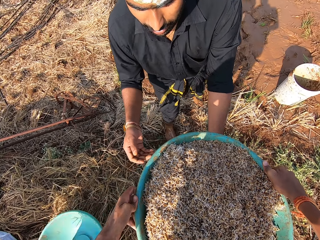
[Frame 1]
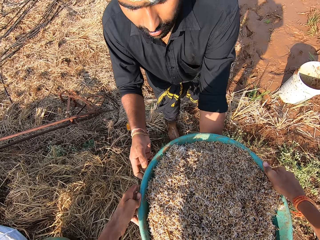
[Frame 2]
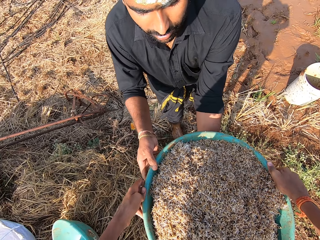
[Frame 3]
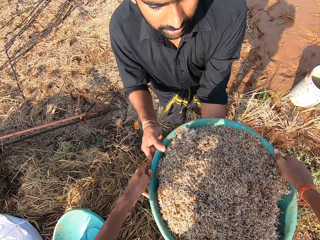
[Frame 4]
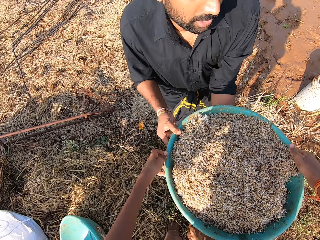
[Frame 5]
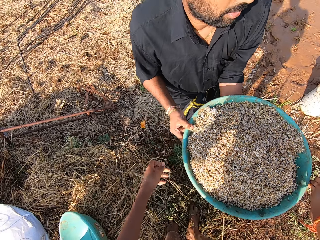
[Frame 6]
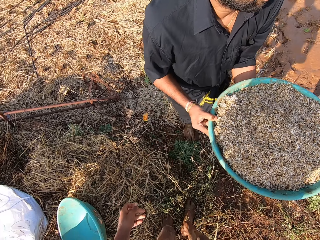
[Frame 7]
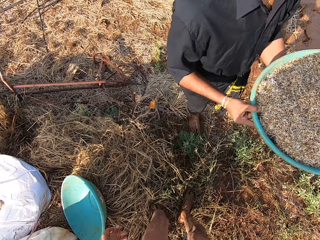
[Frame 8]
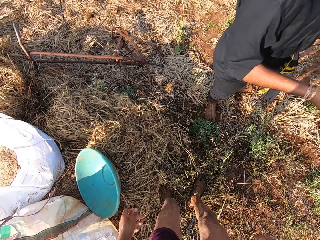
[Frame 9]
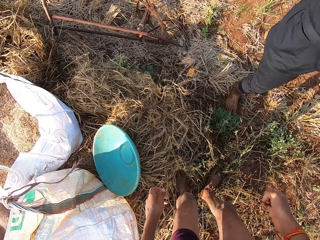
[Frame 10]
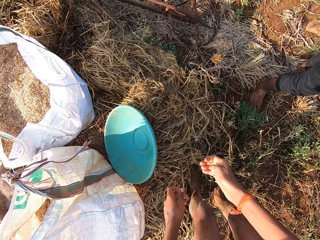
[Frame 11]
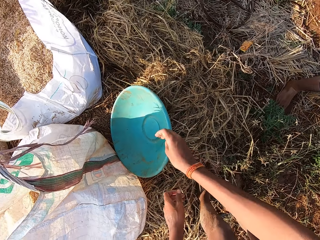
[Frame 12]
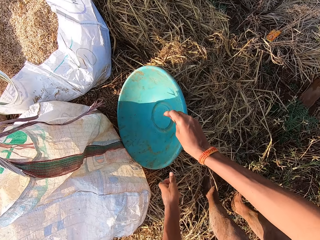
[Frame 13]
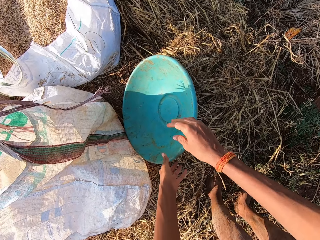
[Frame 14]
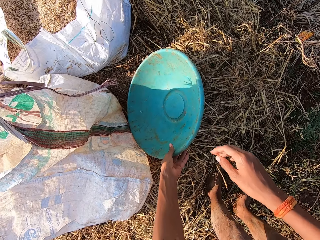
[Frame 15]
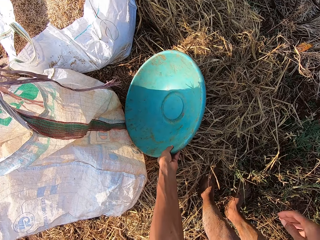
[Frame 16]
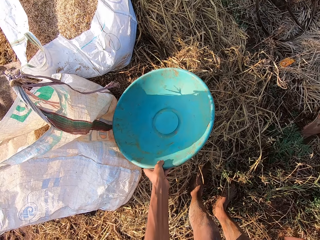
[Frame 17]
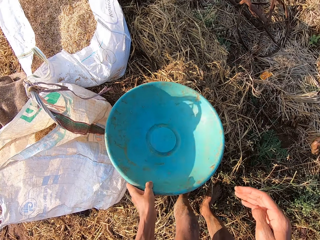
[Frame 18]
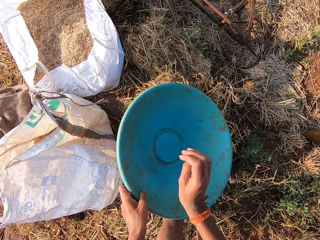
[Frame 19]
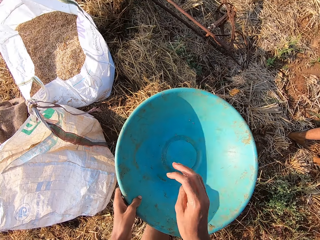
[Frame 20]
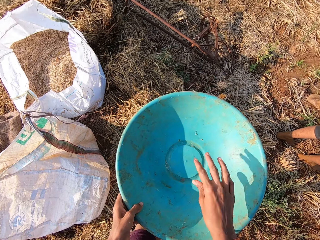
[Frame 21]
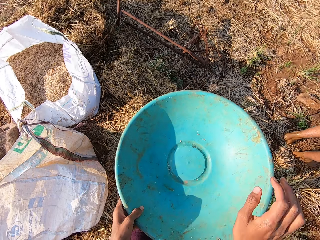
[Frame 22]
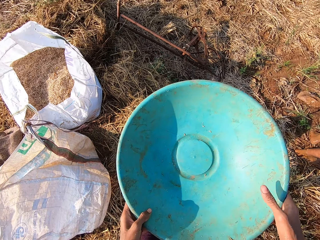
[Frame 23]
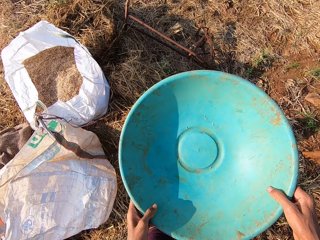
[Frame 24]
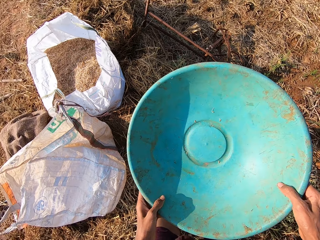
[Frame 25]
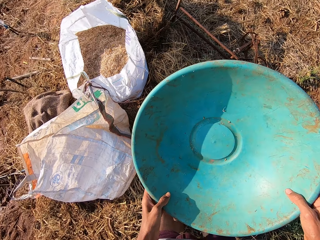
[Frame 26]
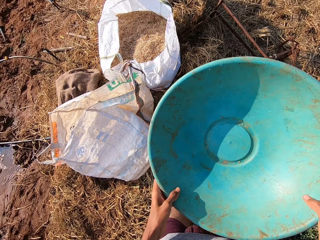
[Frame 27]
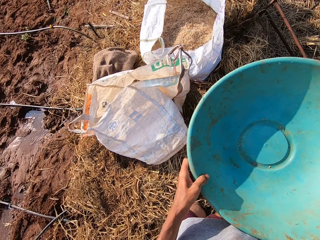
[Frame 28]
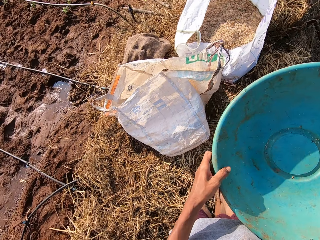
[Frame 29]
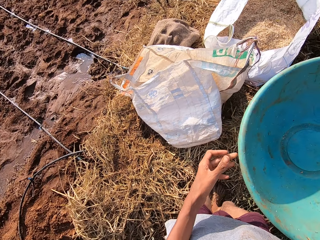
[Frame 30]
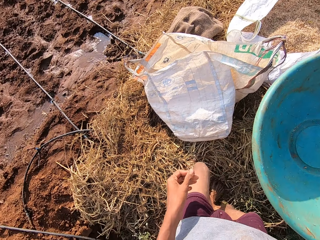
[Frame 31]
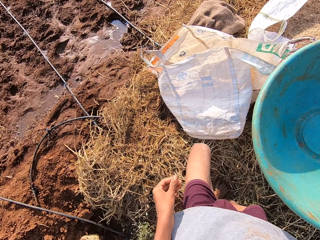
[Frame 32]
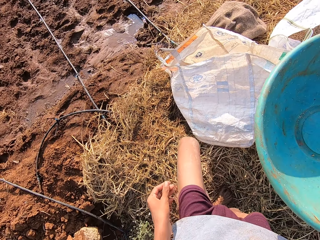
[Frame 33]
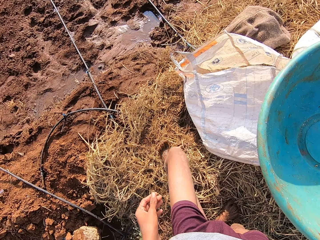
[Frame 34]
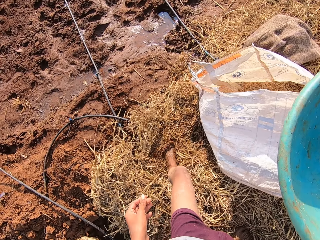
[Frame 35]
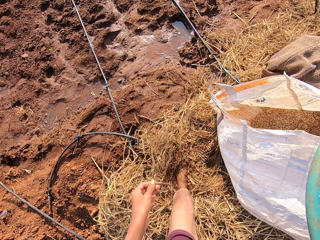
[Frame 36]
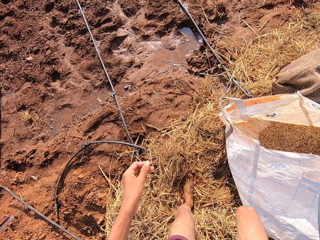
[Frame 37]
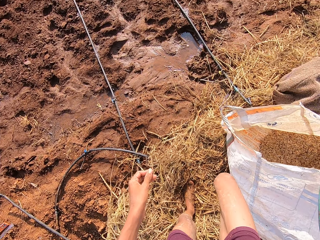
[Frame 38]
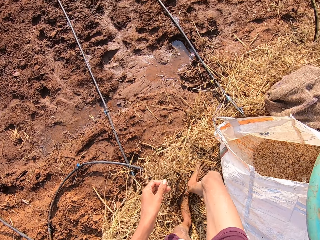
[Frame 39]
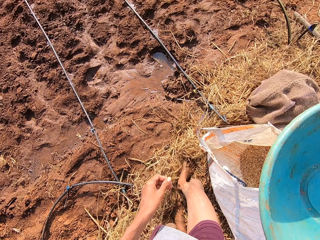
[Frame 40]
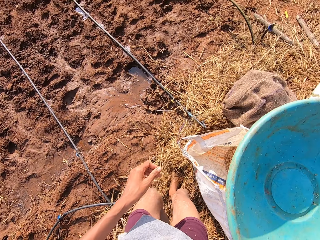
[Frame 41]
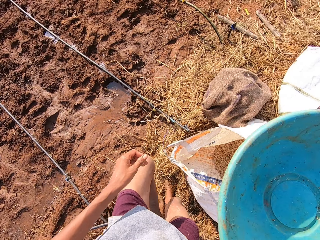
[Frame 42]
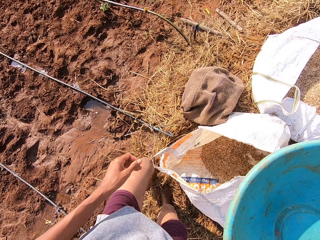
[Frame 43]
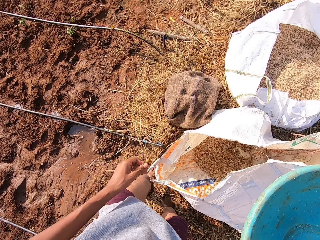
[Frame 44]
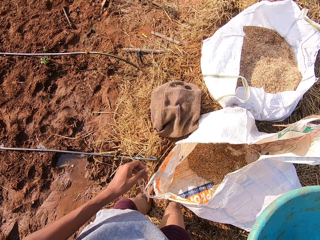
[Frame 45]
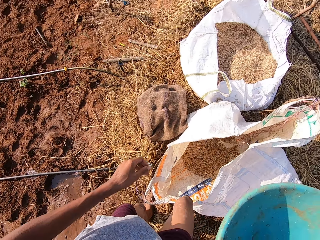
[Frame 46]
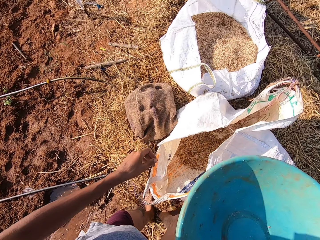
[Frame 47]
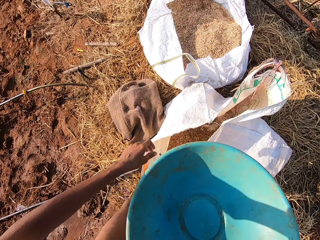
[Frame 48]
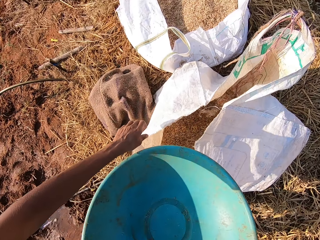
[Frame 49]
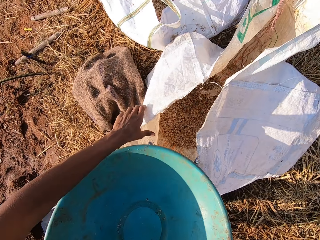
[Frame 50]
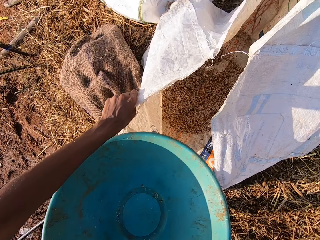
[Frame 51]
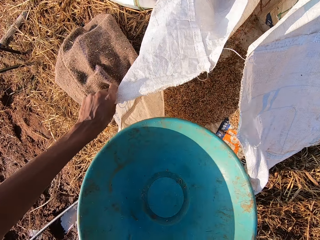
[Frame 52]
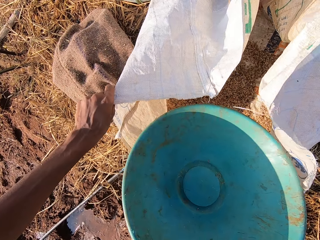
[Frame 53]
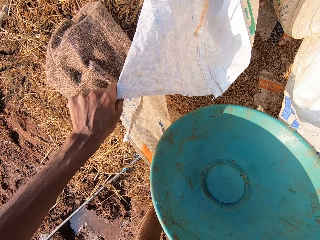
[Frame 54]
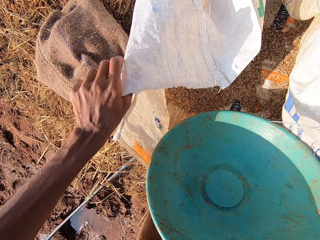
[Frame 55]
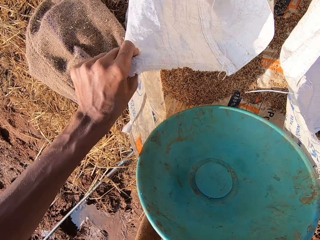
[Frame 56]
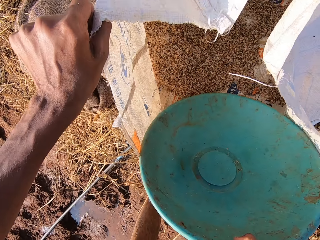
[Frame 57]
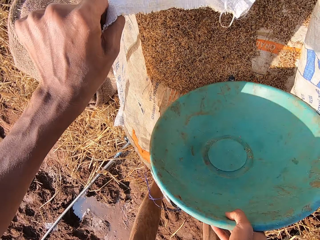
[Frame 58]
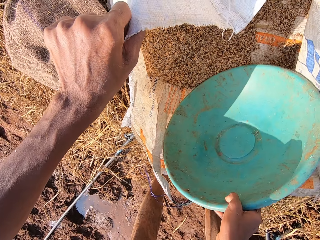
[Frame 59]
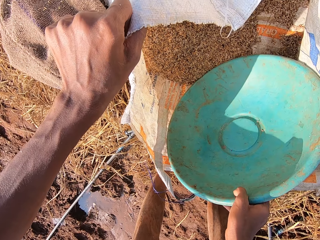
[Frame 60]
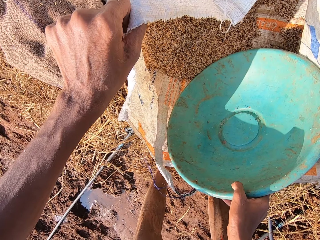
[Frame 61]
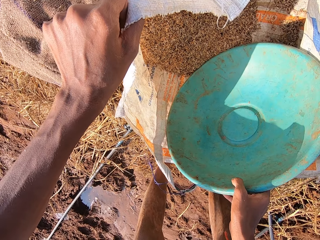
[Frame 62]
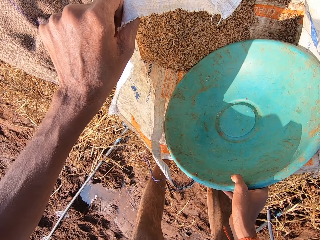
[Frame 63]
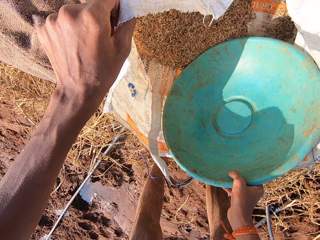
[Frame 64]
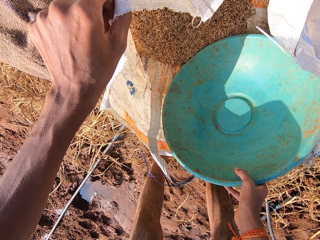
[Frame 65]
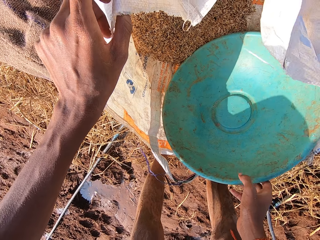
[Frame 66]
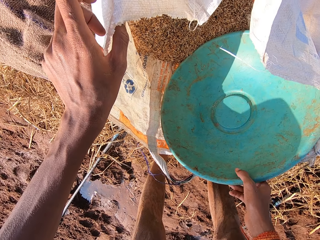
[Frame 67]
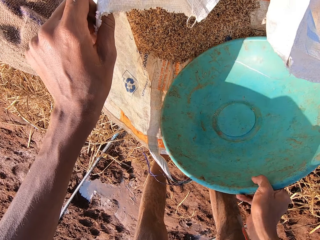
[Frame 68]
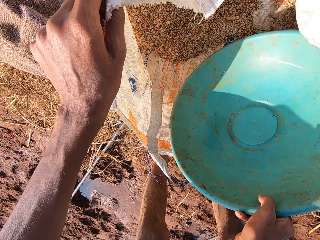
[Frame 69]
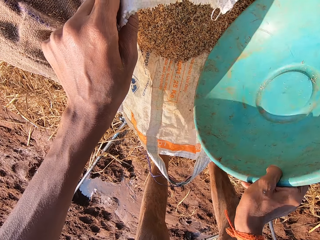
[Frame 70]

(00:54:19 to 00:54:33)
A man drops the bowl or basin on the floor with his right hand. The man collects the bowl of grains from the camera wearer with both hands. The camera wearer talks to the man. The man talks to the camera wearer and walks away. The camera wearer drops some grains in the bowl on the floor with his right hand. He picks up the bowl from the floor with his left hand. He moves his hand. He holds the bowl with both hands. He moves the basin. He walks around the field. He holds the sack on the floor with his left hand. He moves the sack. He dips the bowl into the sack with his right hand.

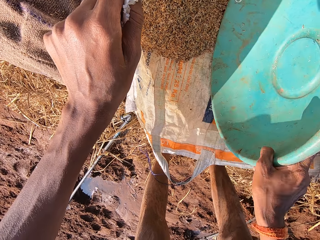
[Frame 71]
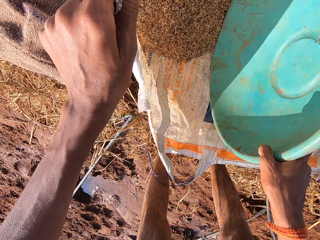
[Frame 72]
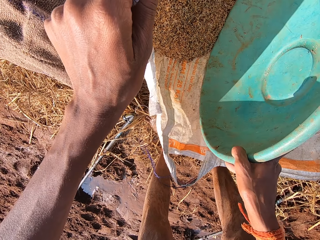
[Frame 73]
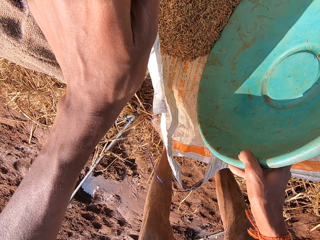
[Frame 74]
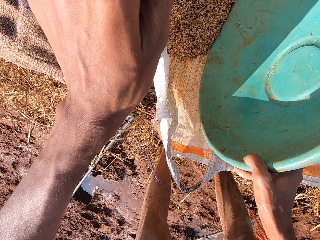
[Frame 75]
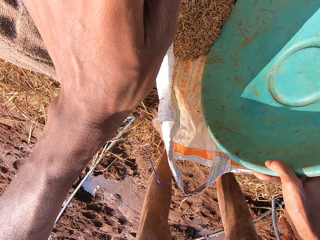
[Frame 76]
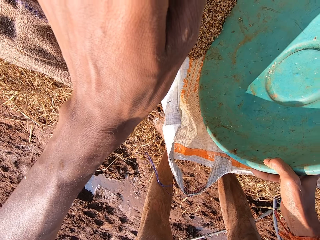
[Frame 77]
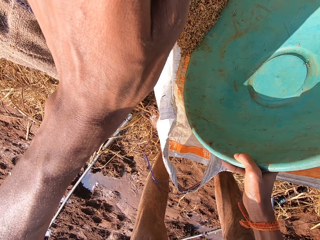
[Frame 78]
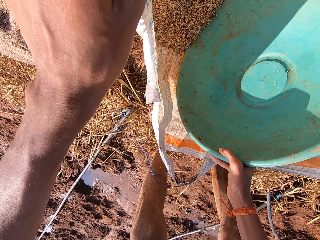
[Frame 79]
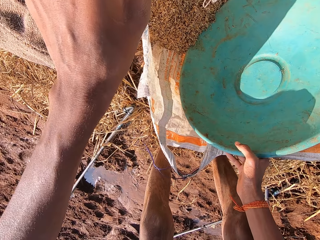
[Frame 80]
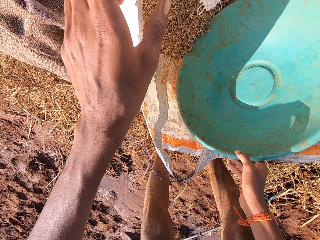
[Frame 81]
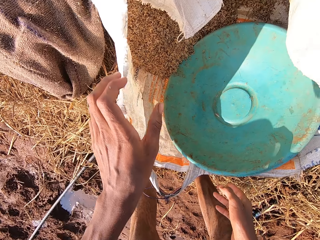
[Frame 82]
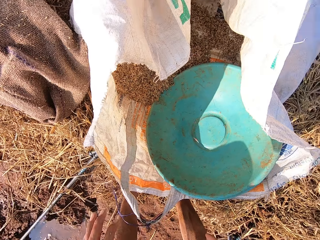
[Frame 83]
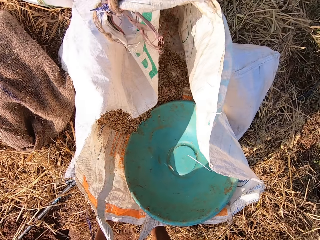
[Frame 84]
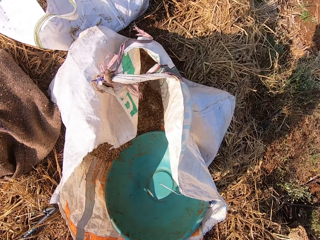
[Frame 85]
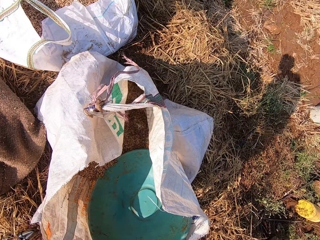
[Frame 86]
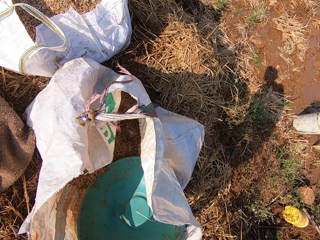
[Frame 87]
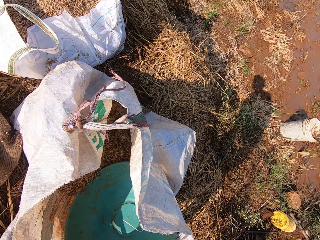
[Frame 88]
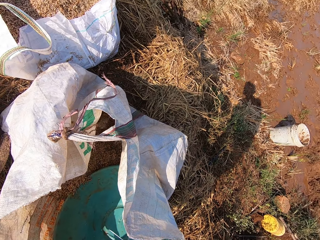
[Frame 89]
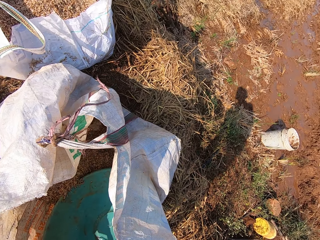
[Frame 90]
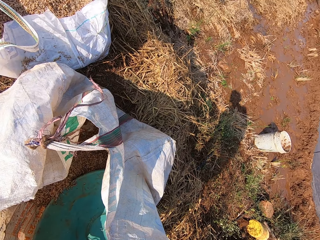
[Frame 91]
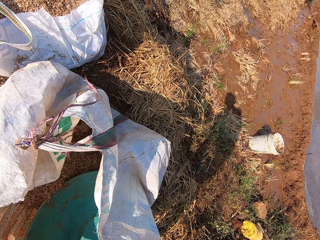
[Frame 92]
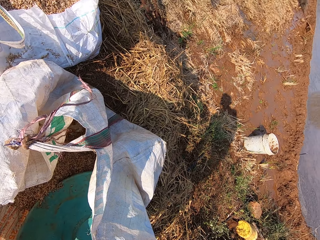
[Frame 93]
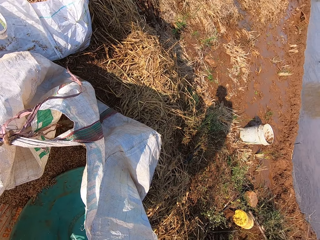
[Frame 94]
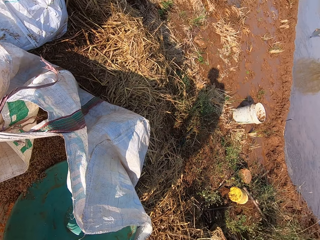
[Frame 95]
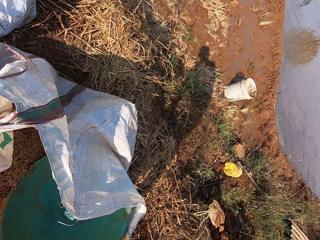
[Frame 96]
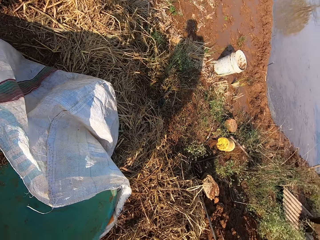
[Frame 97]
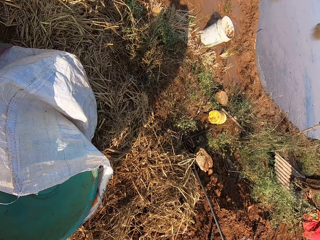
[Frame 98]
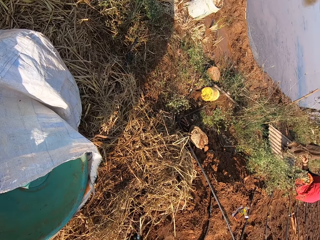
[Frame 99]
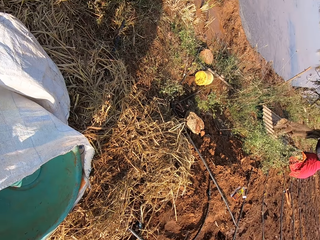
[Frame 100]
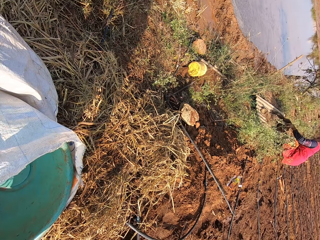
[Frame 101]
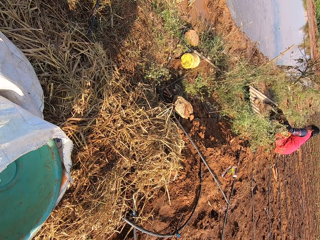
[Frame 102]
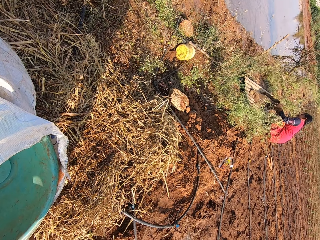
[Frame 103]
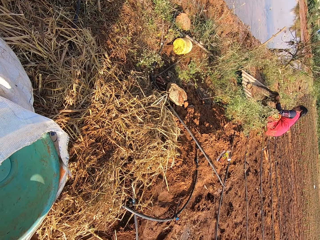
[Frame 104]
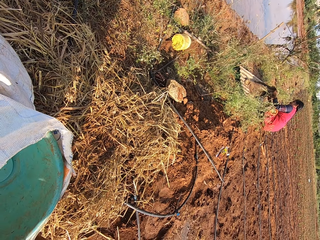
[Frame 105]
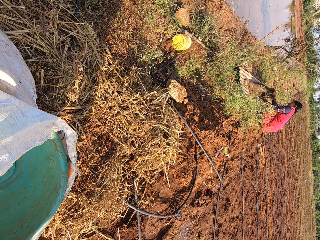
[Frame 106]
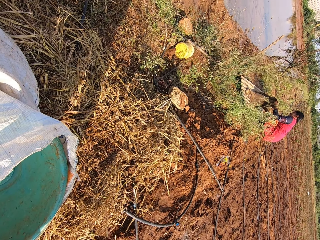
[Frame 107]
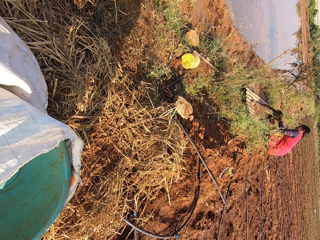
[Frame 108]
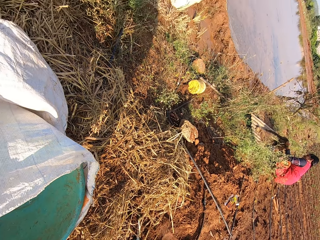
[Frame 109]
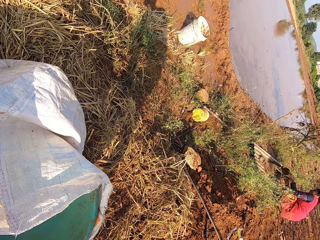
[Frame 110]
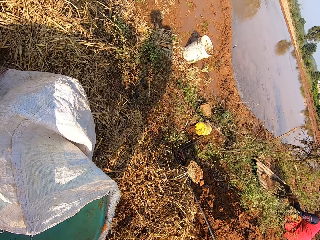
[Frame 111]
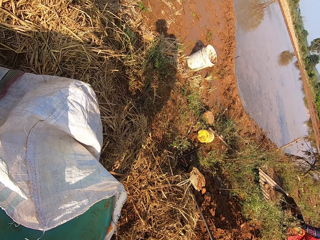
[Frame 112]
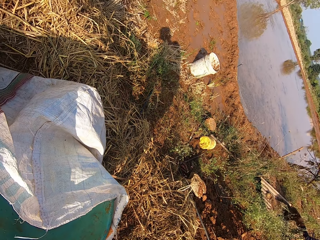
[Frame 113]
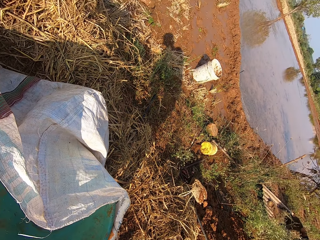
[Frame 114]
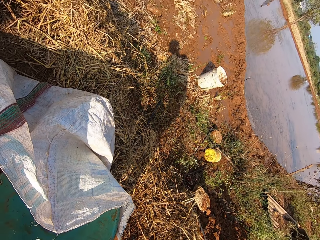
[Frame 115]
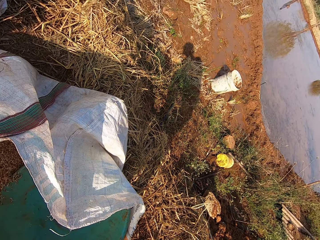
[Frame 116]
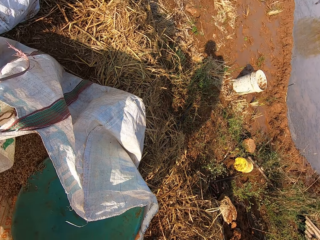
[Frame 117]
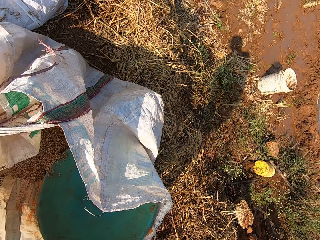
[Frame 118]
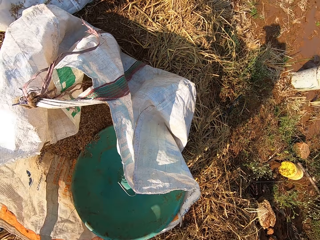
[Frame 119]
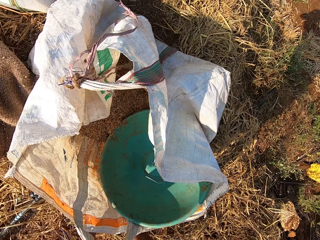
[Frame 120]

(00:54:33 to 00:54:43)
The camera wearer dips the bowl into the grains in the sack with his right hand. He stands up. He looks around the field. A woman holds a sack with both hands. The camera wearer laughs. He looks around the field.
